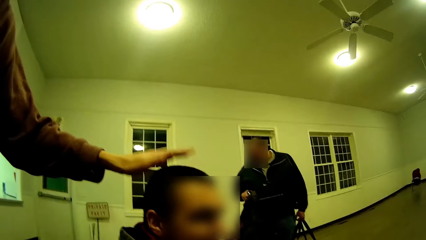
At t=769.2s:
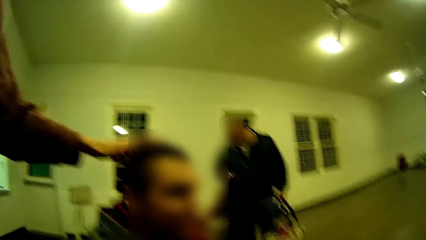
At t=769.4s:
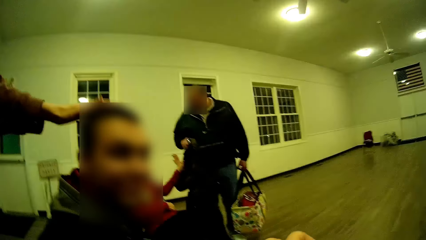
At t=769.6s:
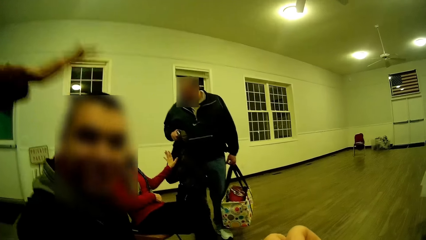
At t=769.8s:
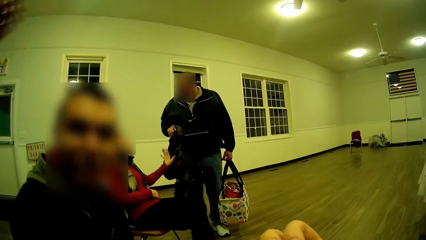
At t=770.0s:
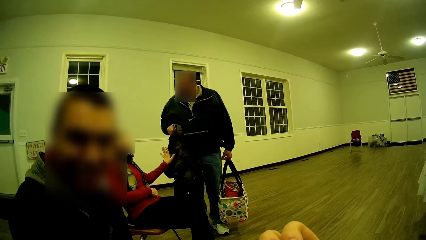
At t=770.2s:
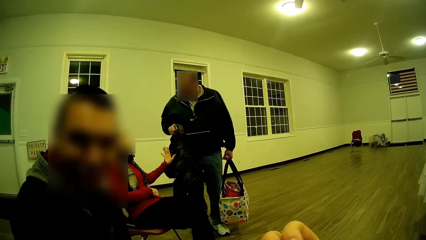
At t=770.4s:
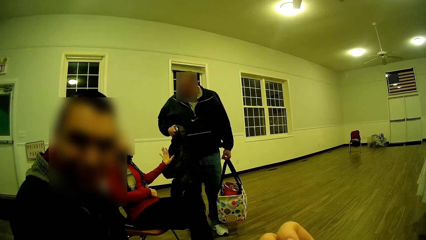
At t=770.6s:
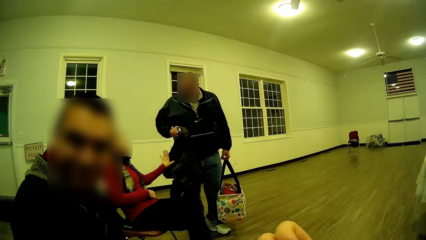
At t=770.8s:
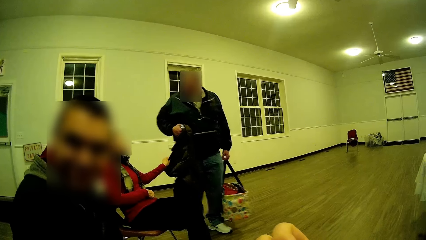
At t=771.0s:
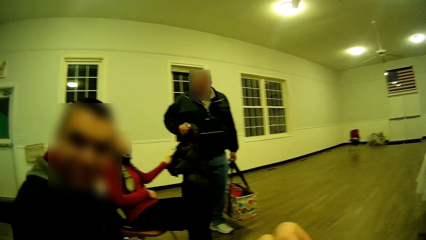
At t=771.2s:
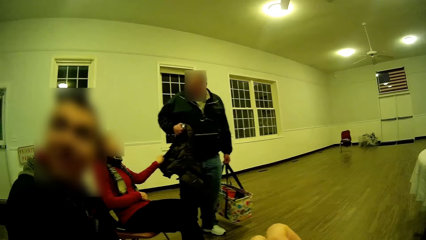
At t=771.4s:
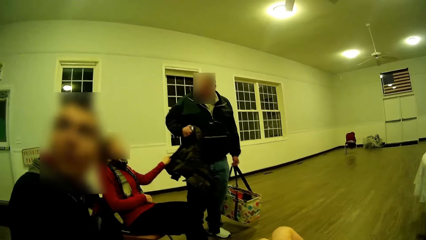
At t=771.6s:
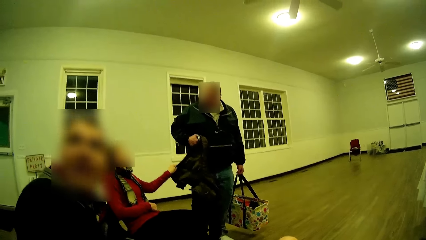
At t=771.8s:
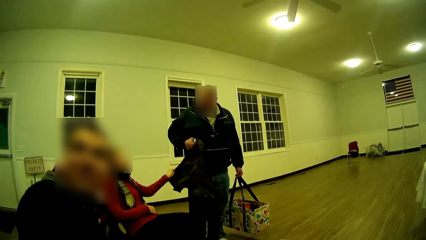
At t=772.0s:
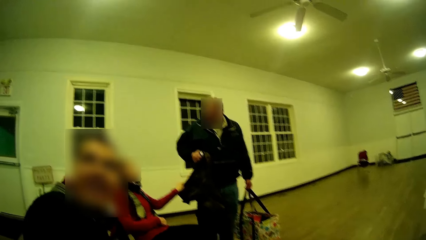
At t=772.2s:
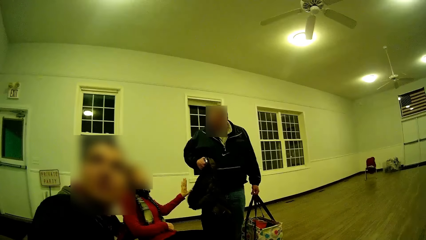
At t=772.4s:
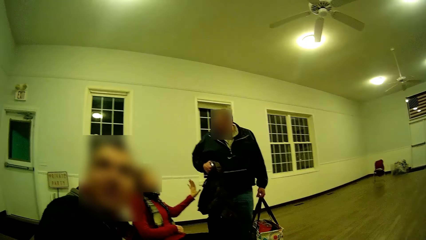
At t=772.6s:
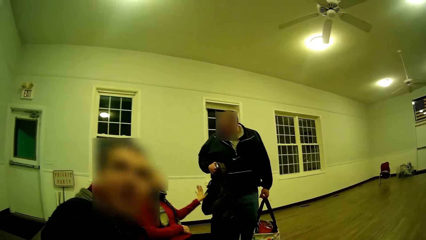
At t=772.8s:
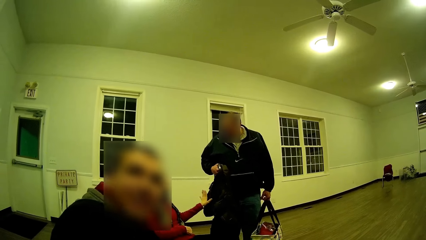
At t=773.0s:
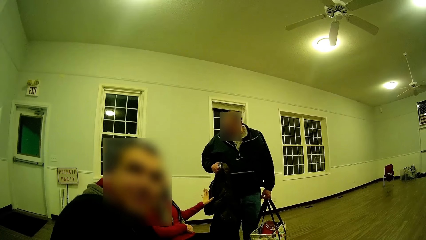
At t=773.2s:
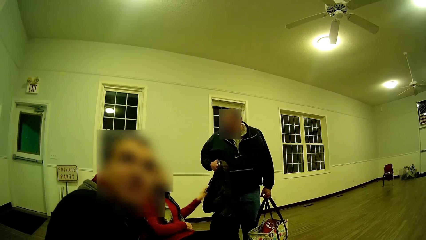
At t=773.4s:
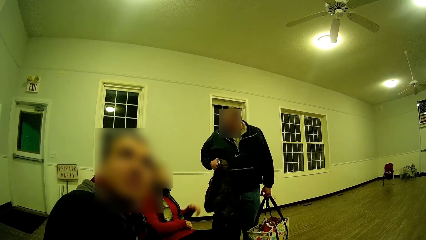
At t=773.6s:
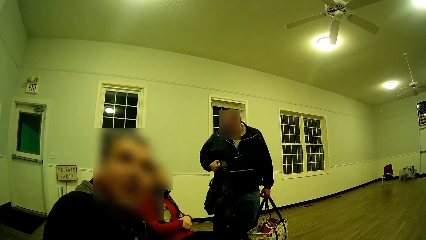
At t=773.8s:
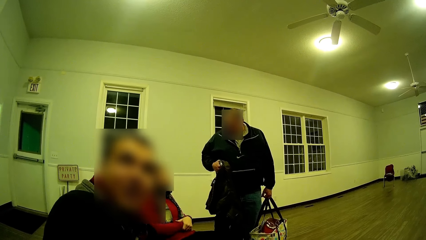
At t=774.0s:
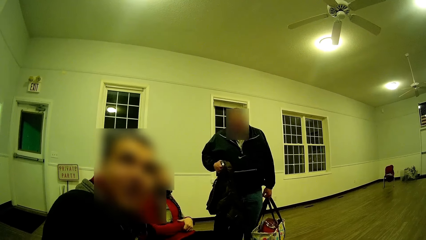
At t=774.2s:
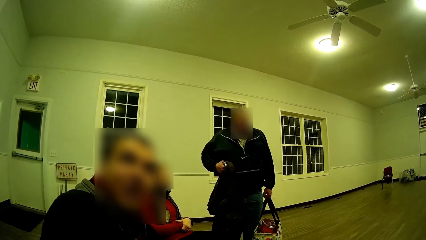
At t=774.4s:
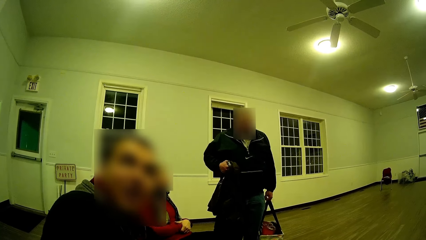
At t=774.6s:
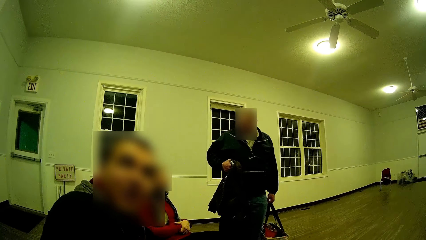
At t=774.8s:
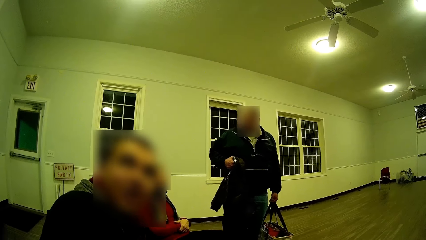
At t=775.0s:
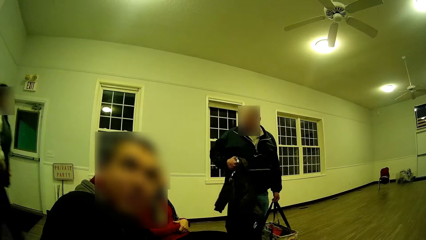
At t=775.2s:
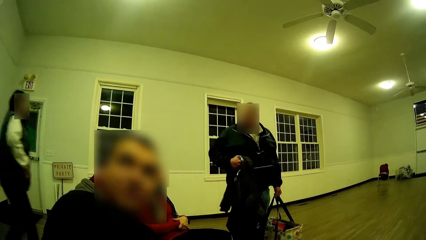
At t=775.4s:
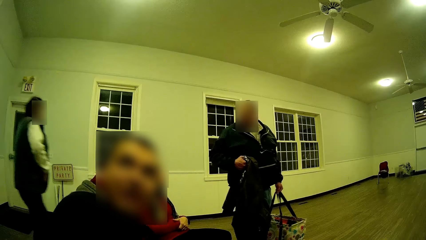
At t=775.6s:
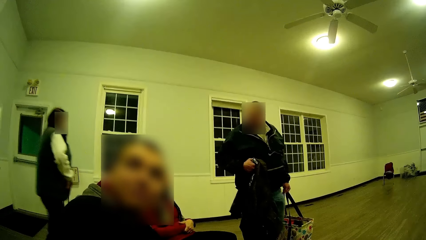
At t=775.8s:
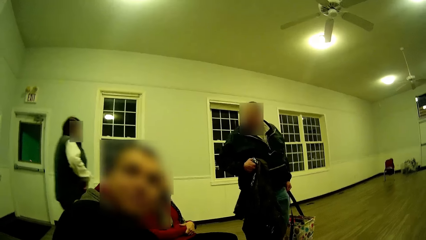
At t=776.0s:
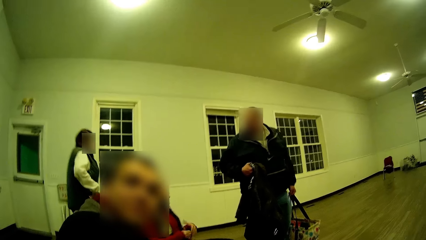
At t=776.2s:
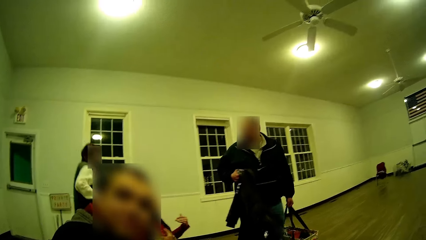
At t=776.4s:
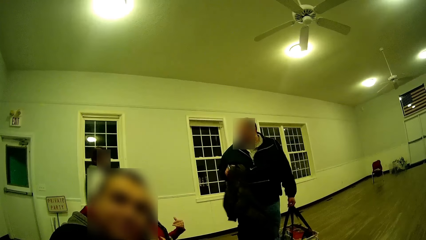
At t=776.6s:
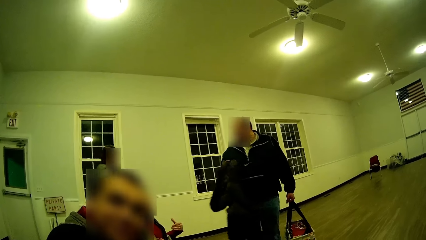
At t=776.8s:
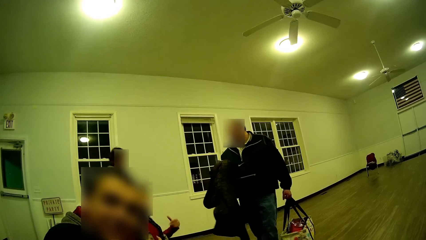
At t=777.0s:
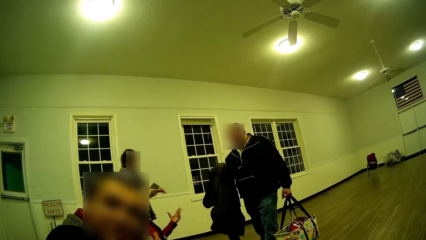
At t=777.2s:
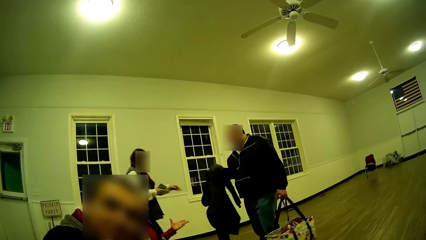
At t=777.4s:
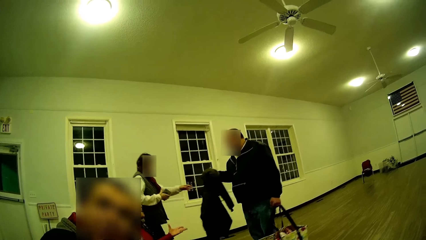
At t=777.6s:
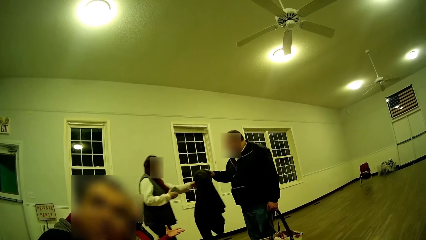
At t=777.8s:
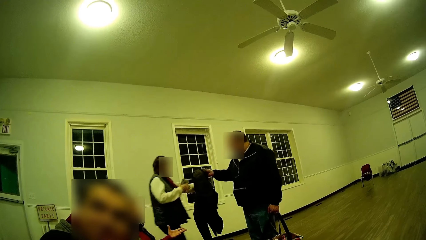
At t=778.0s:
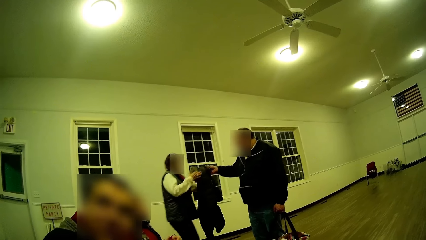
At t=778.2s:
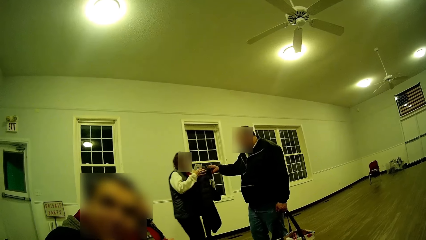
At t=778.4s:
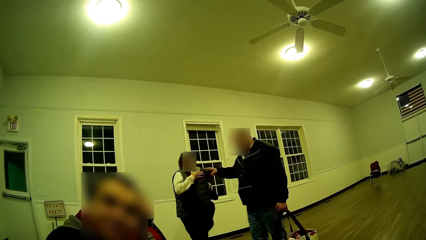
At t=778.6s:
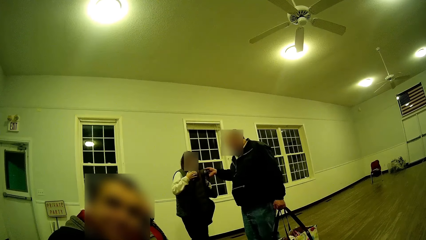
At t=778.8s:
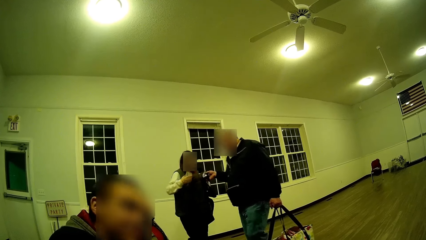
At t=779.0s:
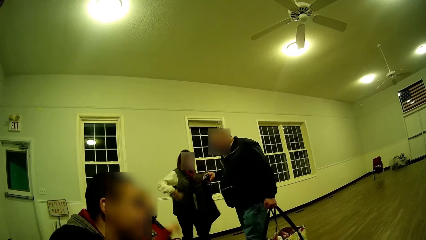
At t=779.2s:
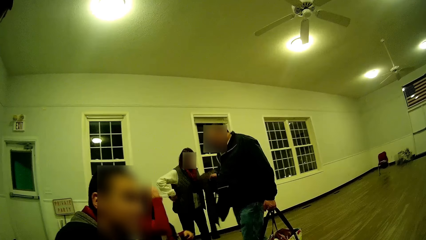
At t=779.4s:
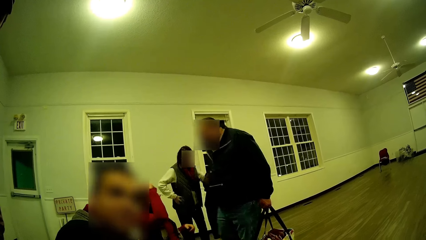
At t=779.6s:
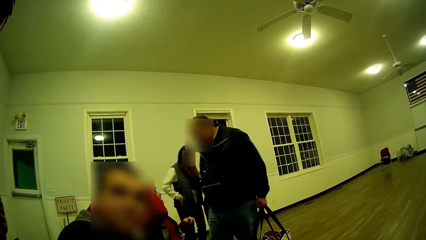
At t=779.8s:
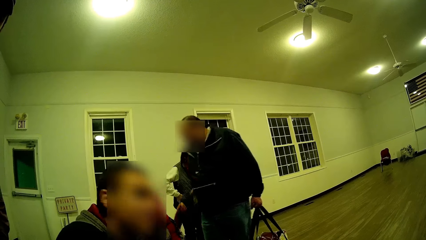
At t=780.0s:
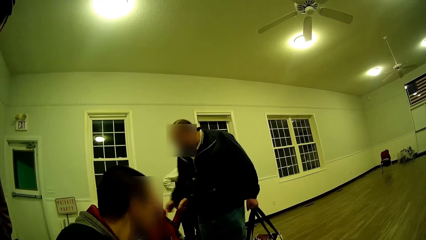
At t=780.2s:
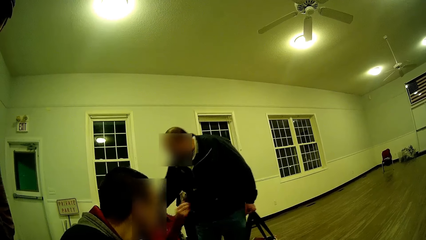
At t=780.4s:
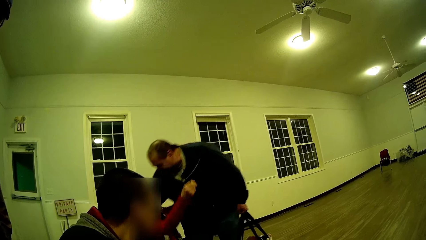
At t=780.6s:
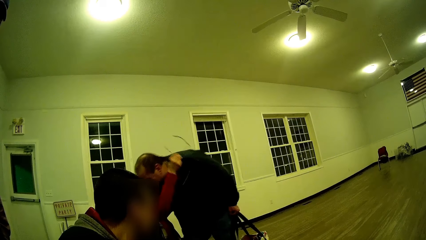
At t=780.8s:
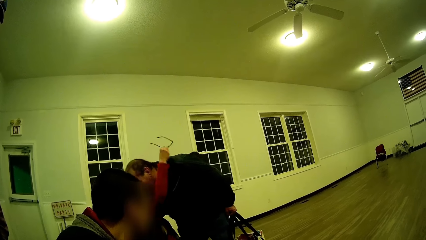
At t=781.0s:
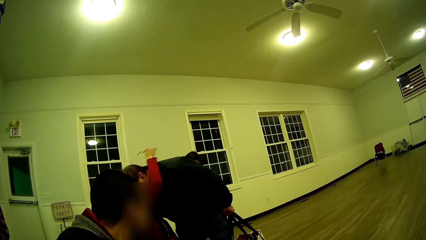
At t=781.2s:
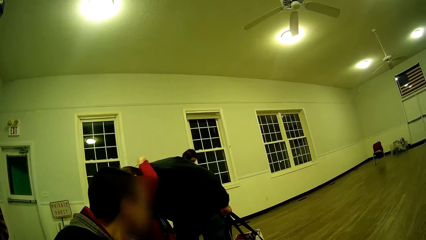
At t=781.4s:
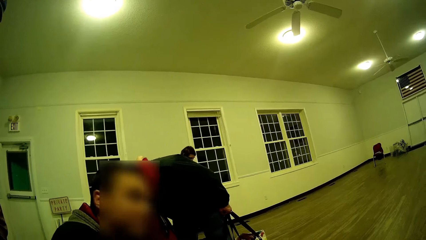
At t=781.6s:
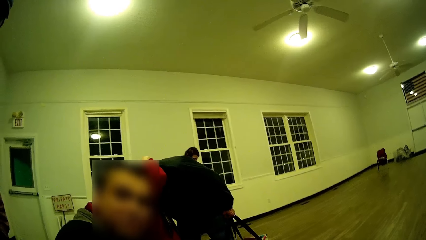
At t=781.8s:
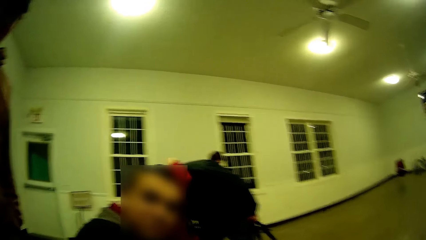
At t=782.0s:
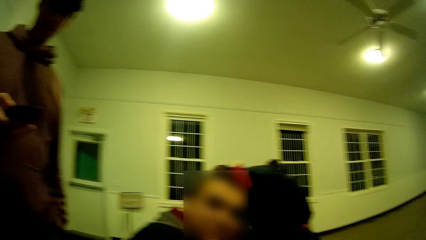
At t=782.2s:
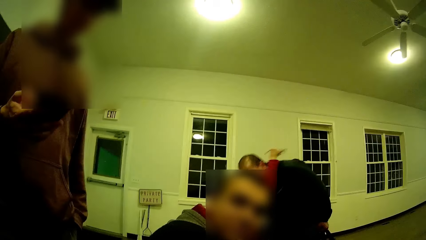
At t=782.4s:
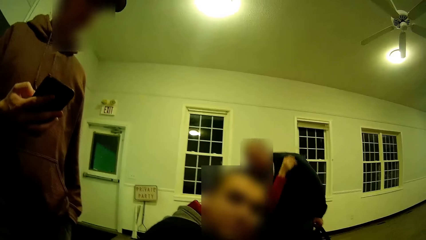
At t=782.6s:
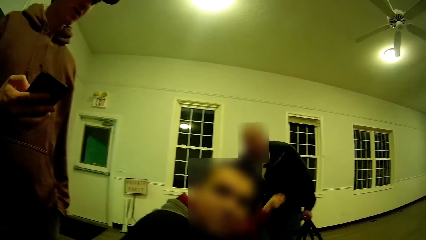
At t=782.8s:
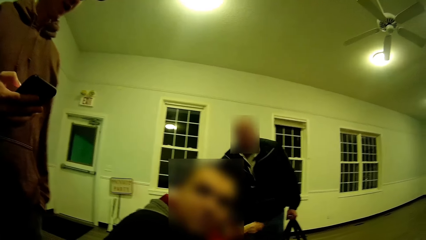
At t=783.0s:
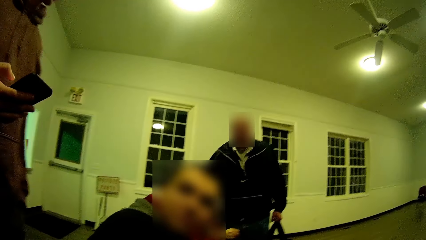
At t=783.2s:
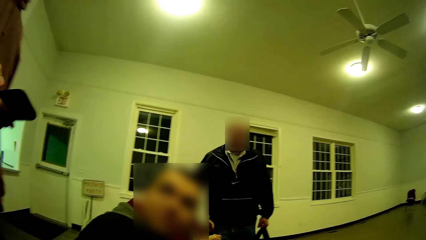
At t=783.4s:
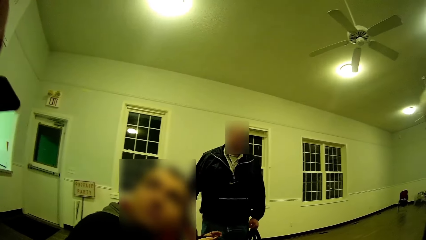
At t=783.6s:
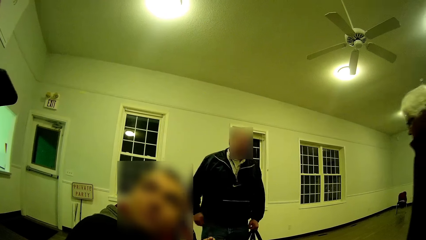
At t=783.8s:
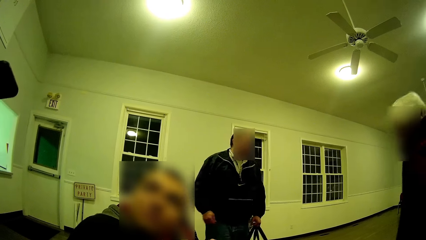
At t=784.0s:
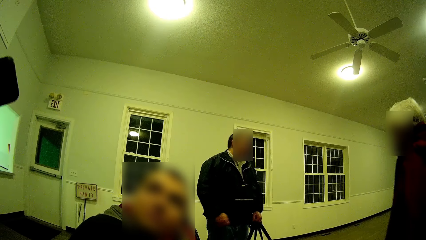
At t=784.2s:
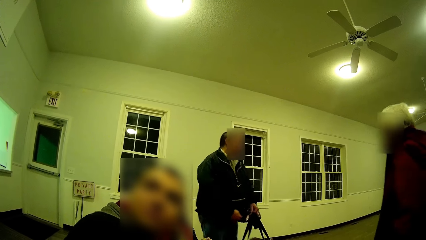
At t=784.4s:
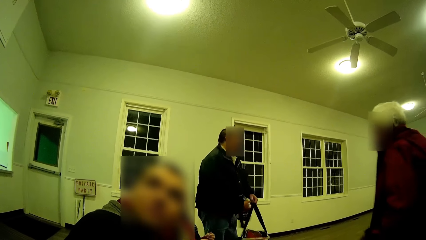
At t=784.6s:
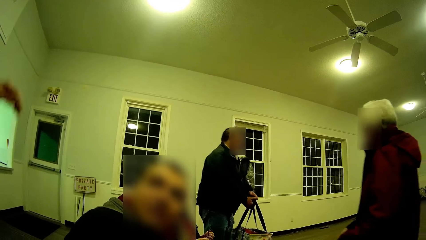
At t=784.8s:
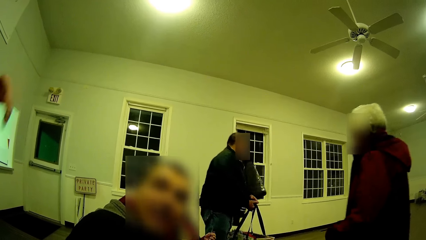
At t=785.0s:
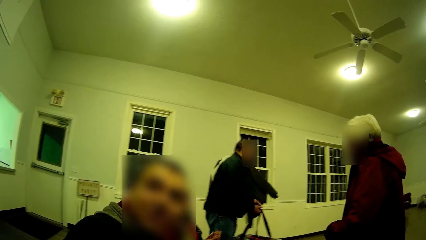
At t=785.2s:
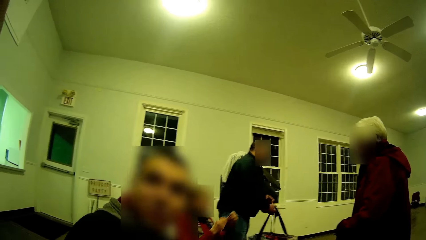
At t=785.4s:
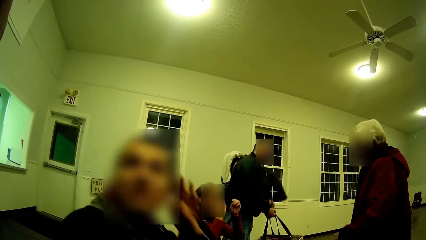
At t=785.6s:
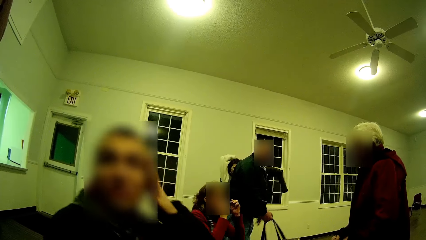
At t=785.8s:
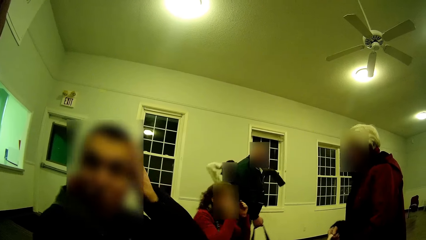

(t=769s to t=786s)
A man touches another person's head. The other man converses. The first man operates his phone.
